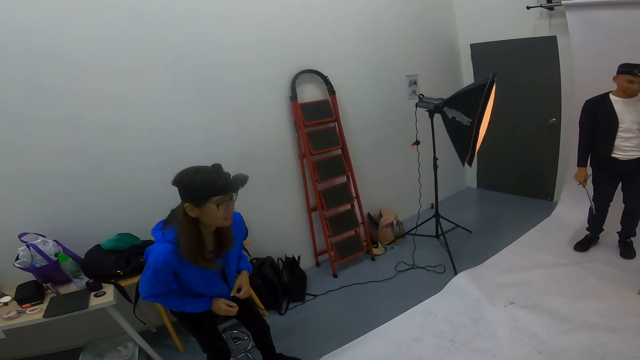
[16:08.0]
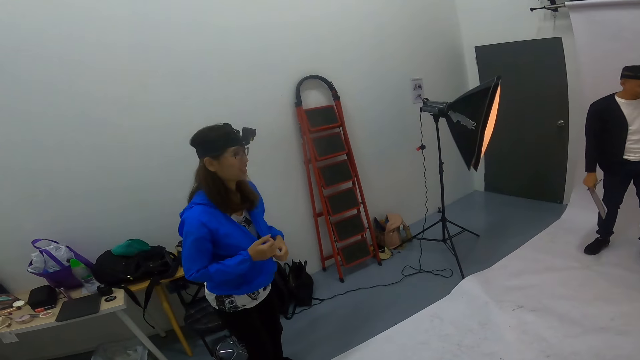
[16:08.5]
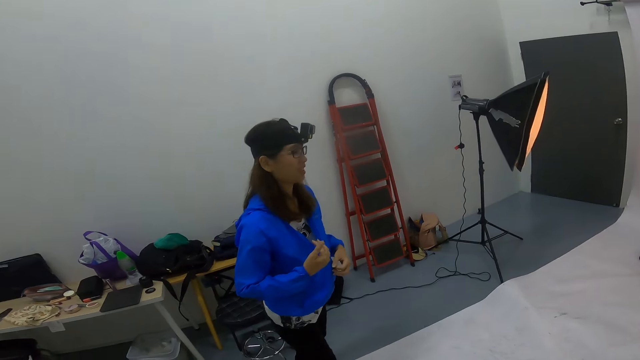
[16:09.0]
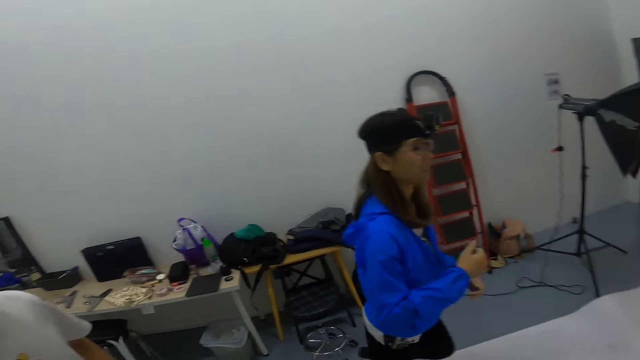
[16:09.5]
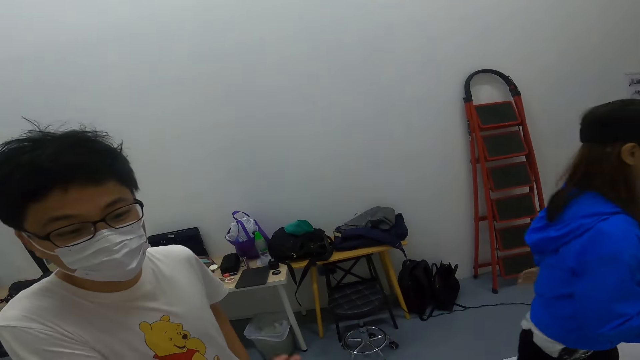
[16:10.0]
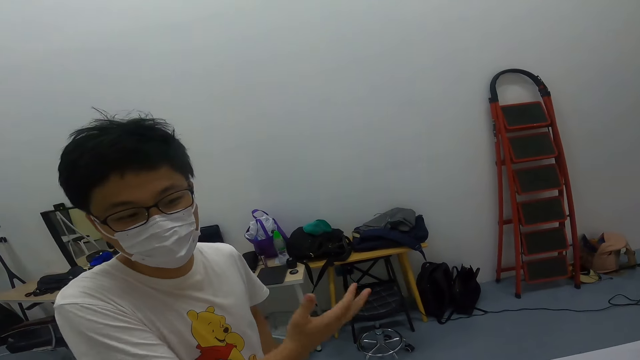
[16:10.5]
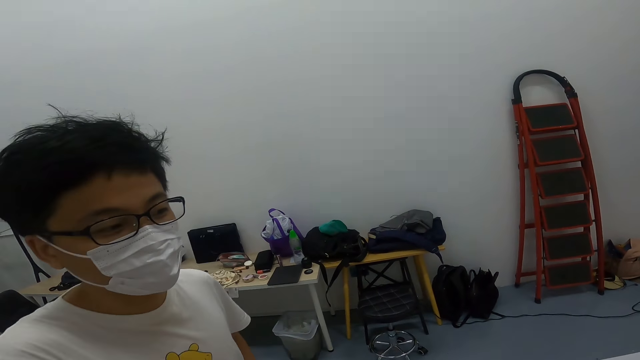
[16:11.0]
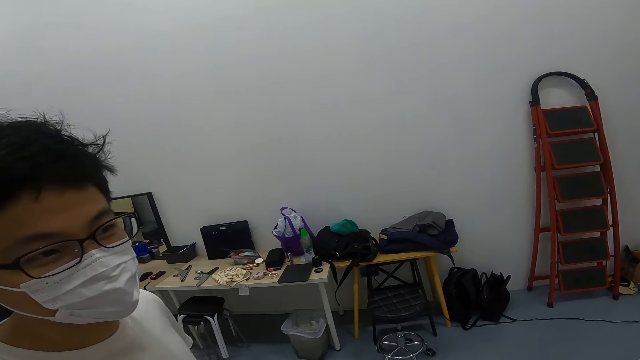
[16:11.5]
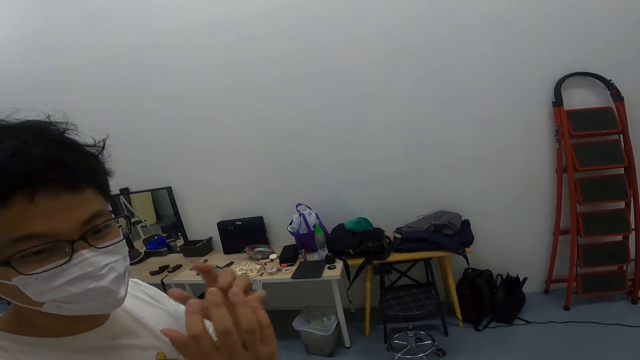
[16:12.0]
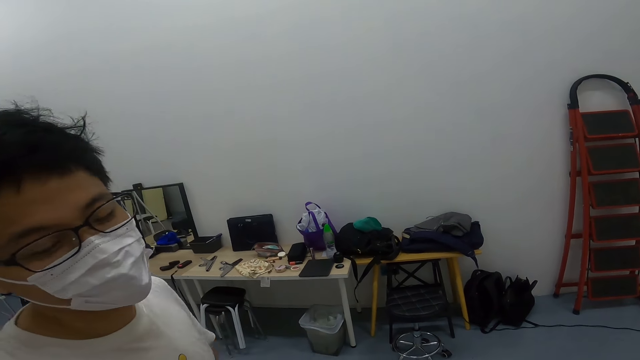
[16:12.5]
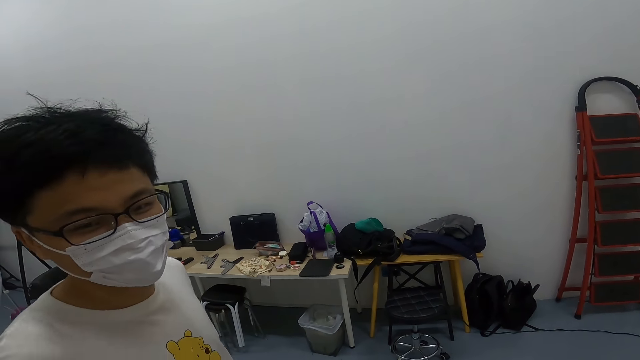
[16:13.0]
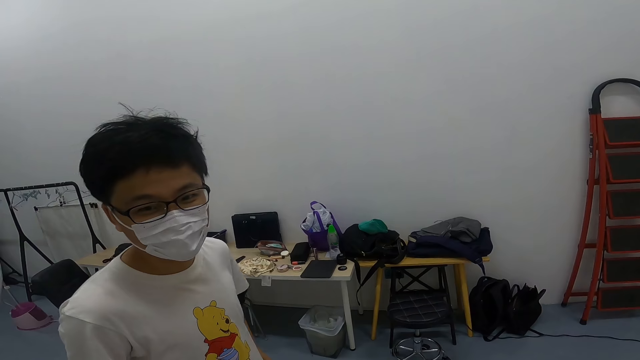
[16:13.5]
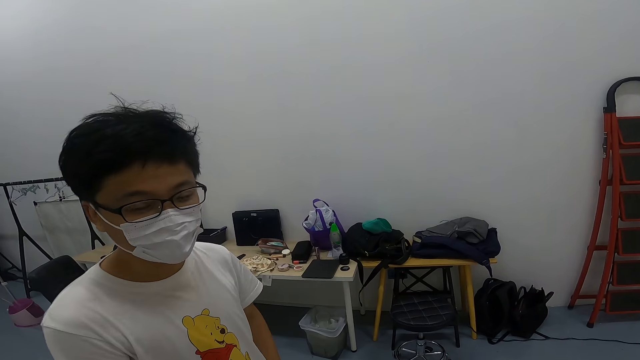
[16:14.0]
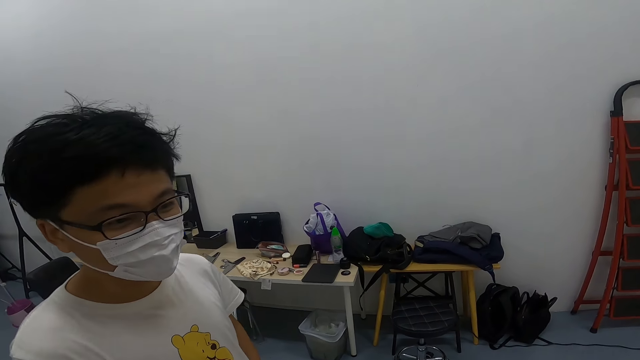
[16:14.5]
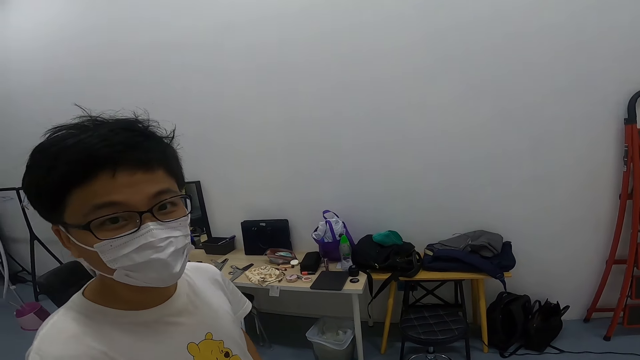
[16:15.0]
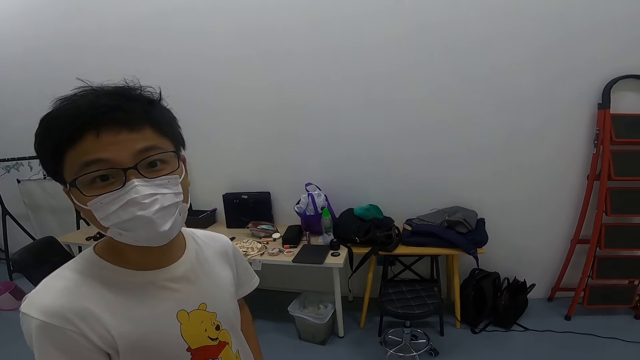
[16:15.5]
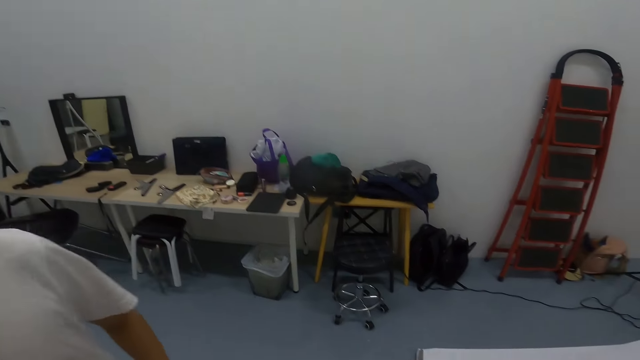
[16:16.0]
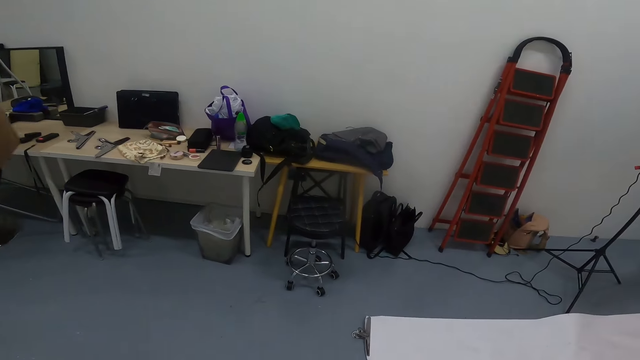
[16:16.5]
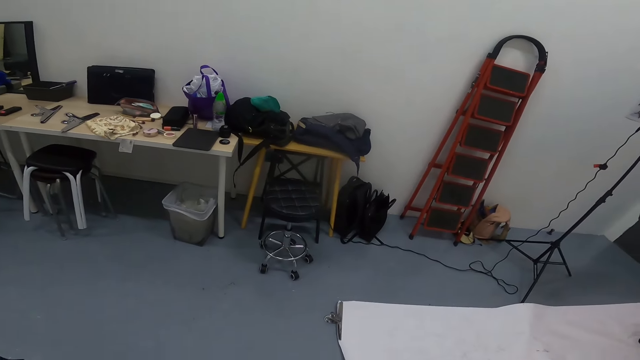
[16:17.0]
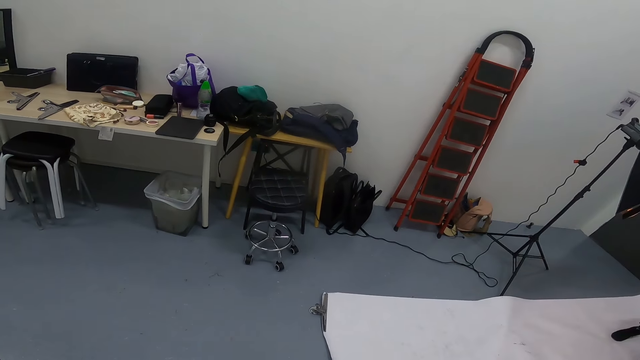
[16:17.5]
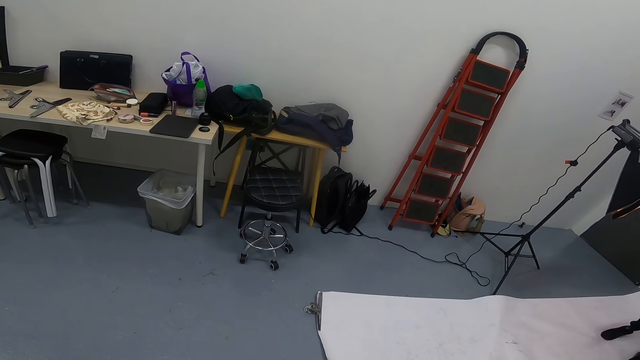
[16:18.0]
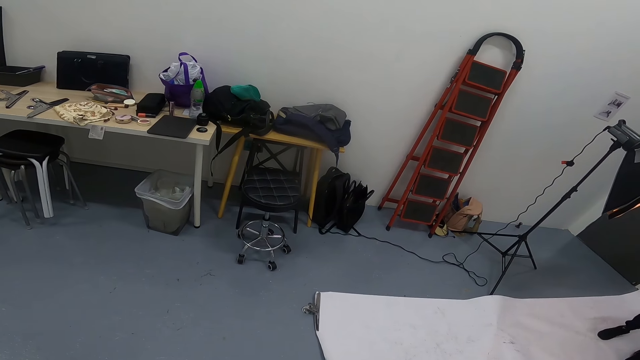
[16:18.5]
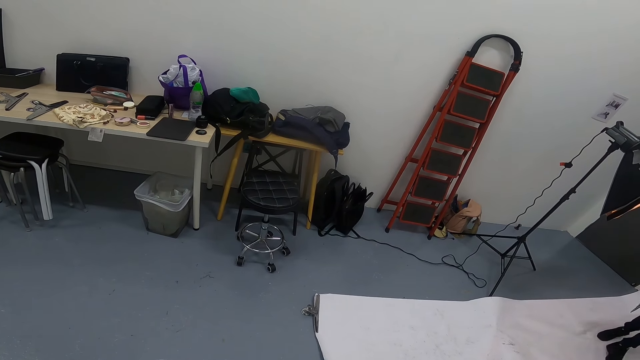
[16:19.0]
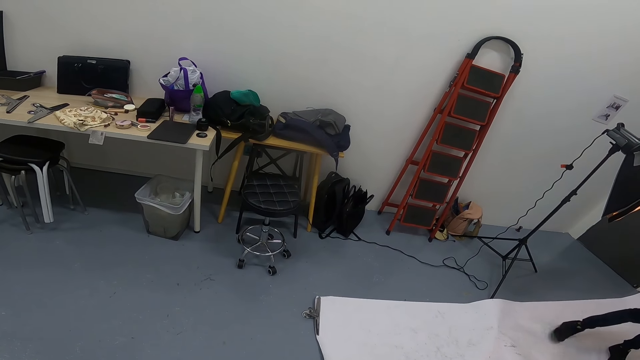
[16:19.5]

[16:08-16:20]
The woman walks in the room. The man interacts with the camera wearer.

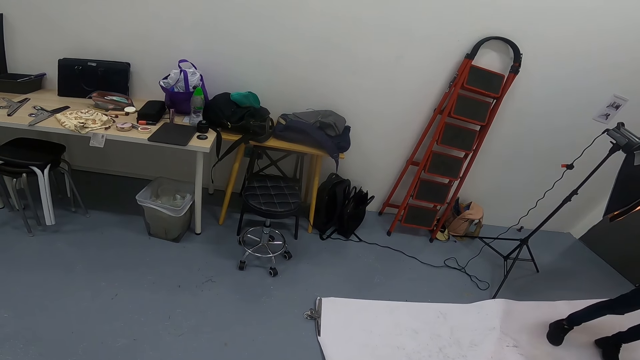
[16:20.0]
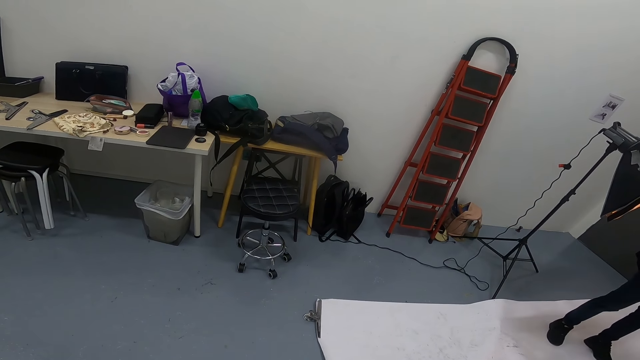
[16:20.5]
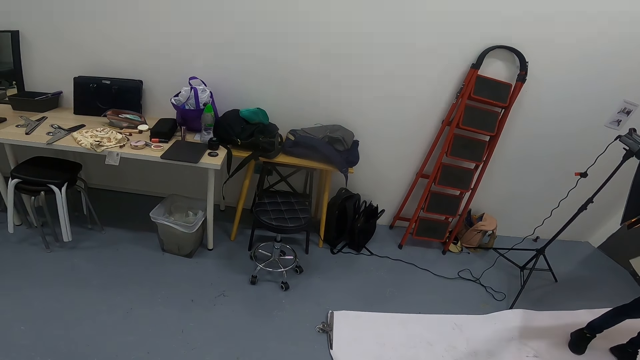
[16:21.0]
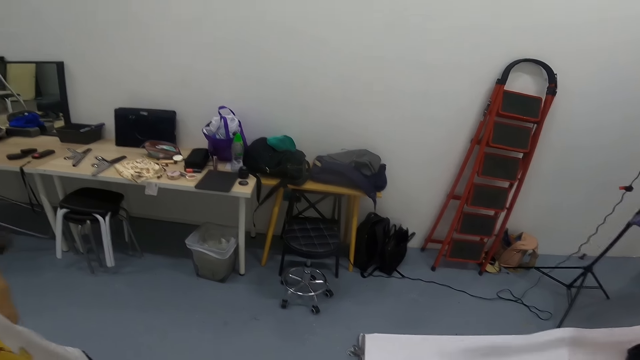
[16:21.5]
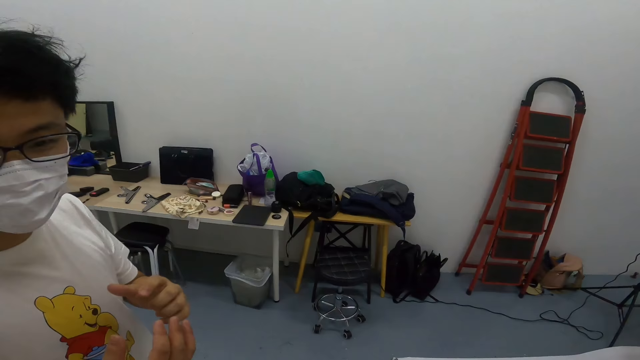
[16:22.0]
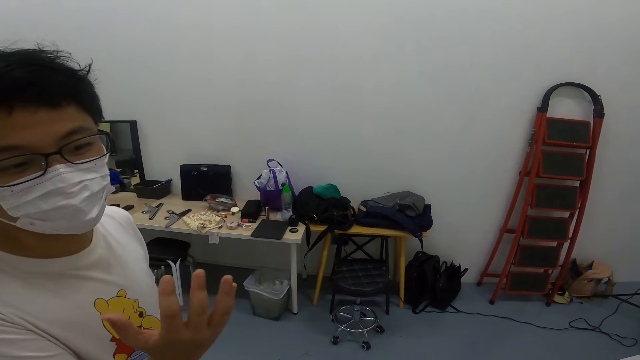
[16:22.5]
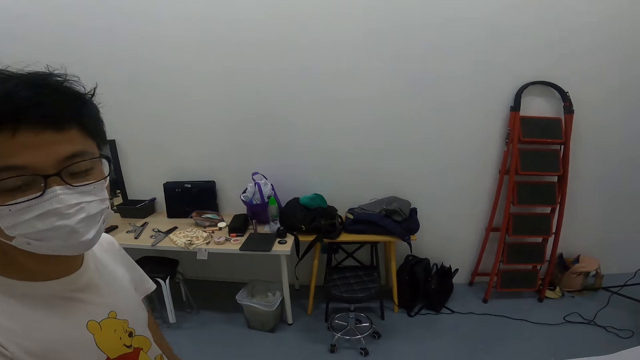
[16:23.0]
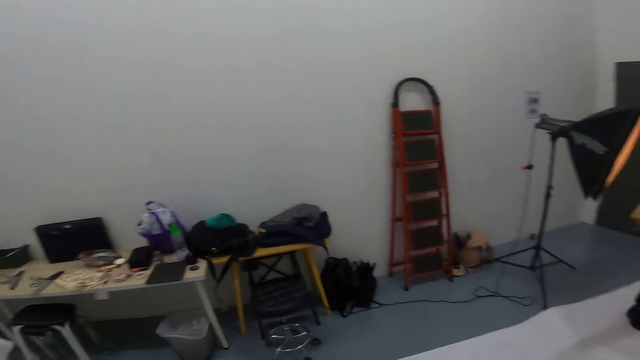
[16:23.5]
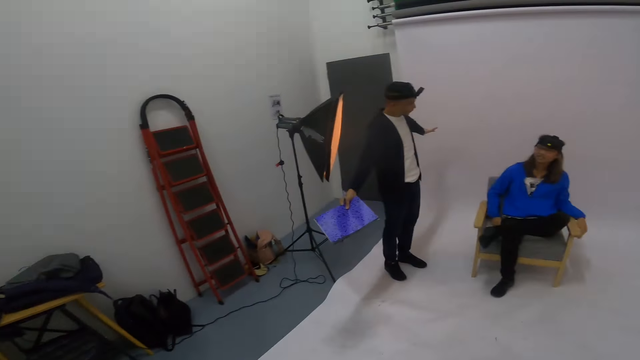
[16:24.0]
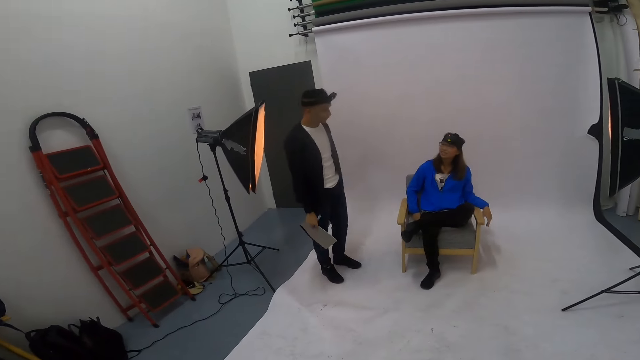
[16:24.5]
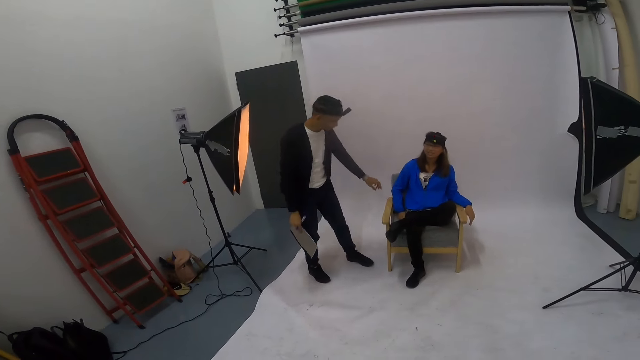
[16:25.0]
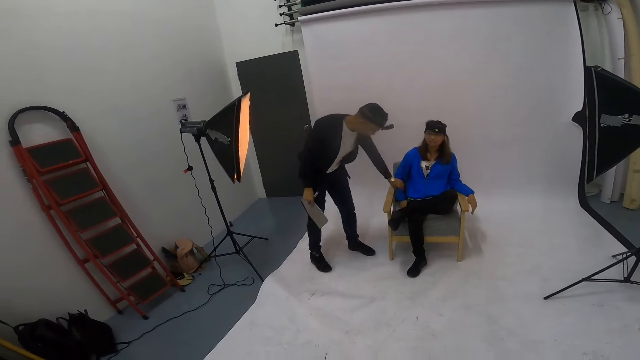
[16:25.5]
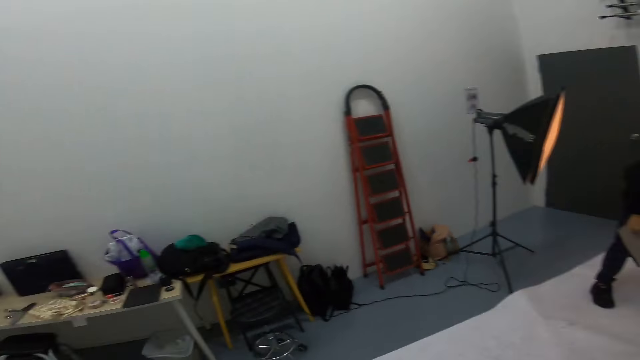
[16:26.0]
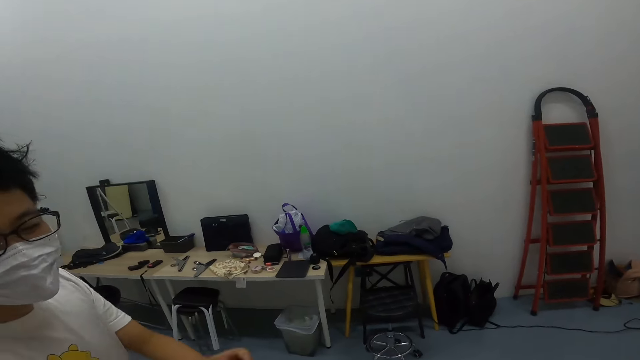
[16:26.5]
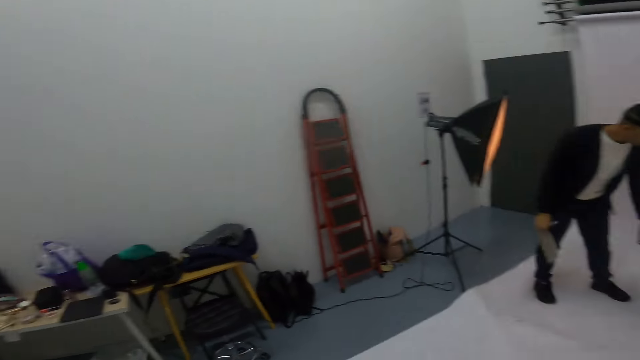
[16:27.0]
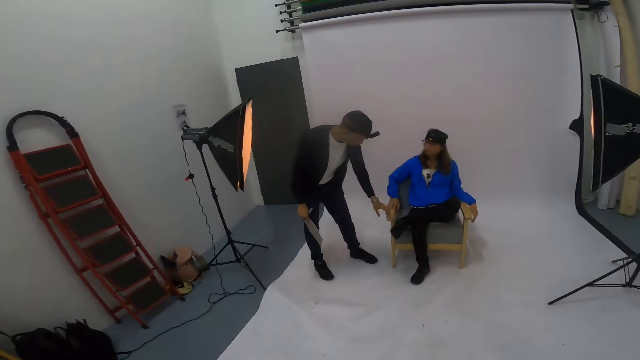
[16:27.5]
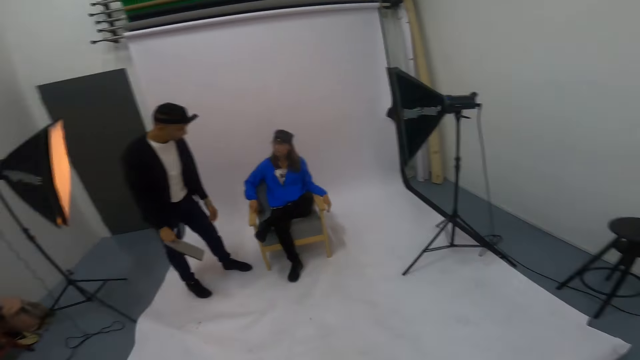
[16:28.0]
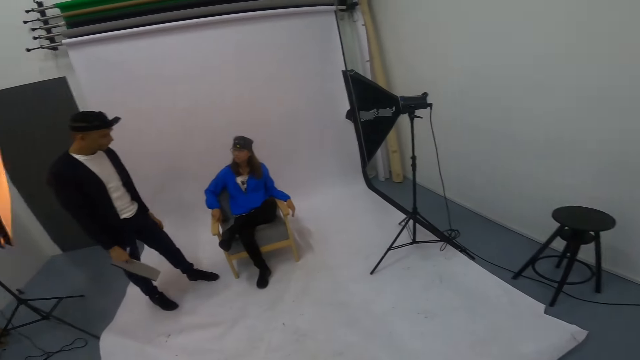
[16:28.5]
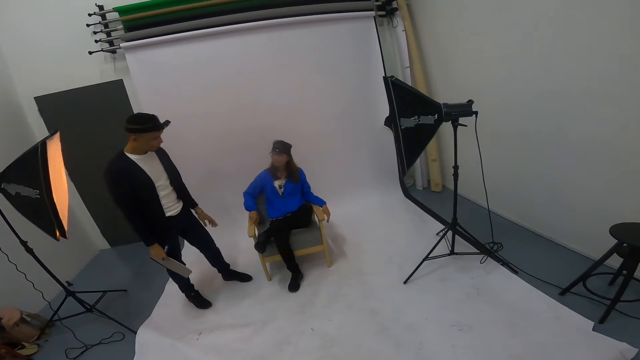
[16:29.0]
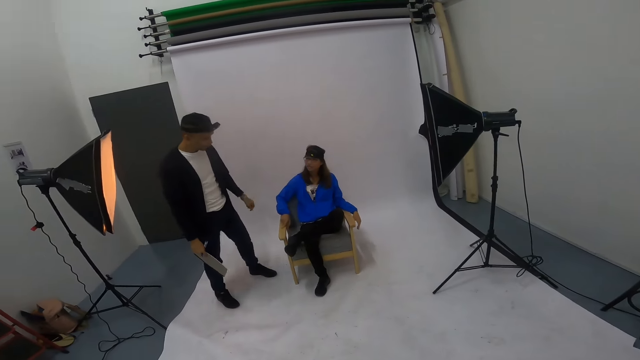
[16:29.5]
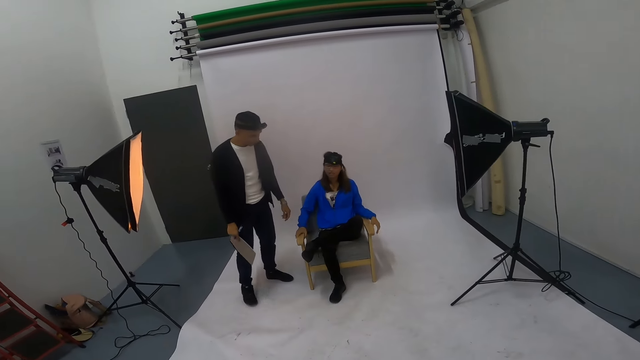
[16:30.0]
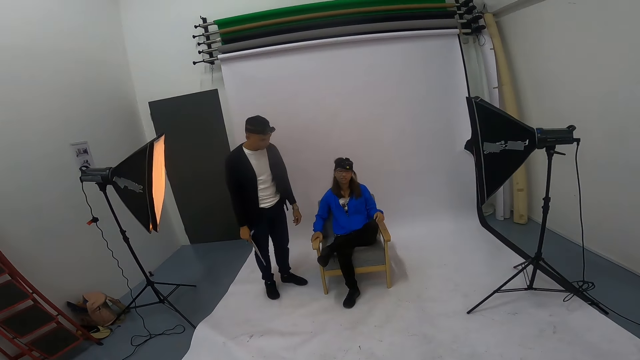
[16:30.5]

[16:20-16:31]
A man interacts with a person.
